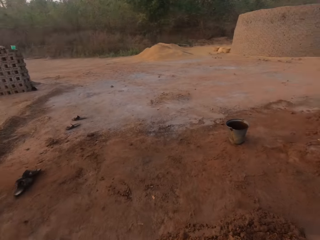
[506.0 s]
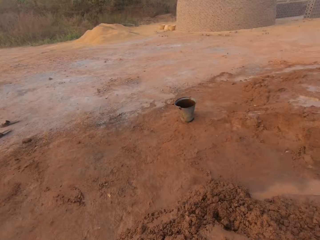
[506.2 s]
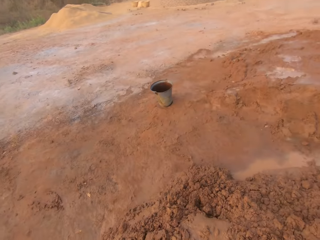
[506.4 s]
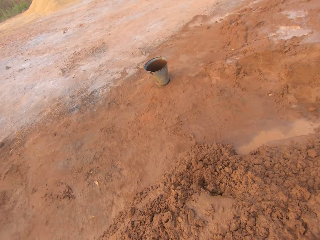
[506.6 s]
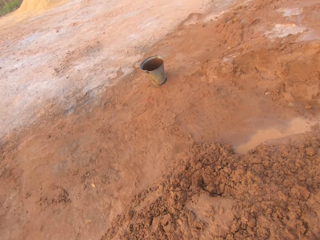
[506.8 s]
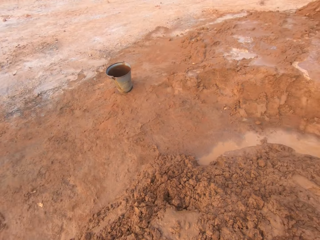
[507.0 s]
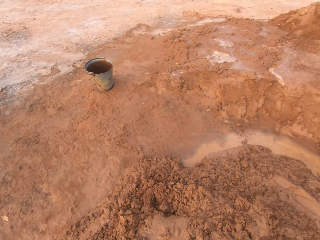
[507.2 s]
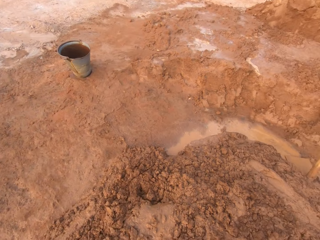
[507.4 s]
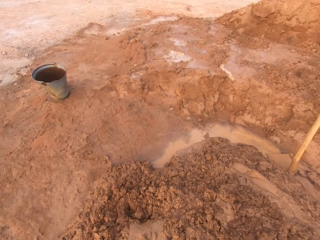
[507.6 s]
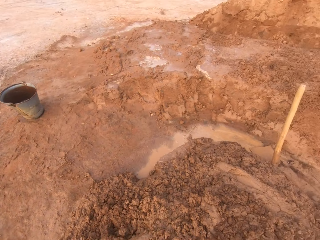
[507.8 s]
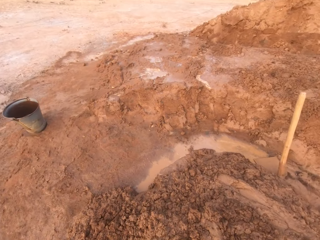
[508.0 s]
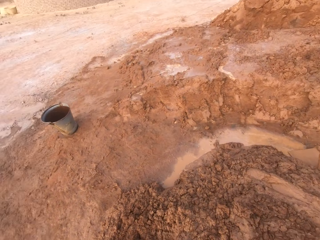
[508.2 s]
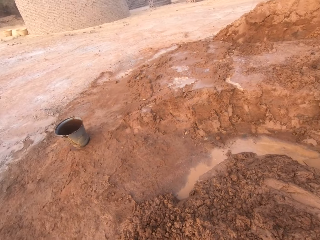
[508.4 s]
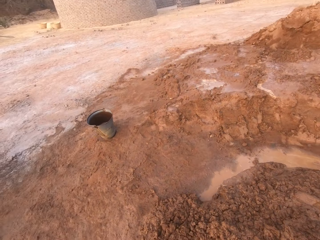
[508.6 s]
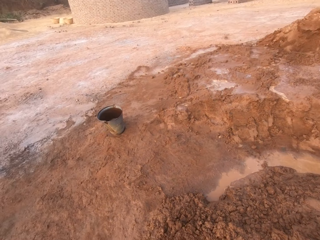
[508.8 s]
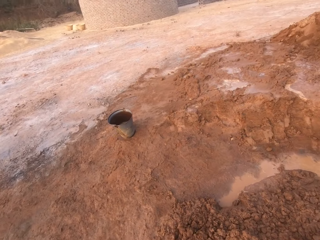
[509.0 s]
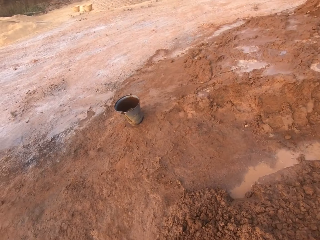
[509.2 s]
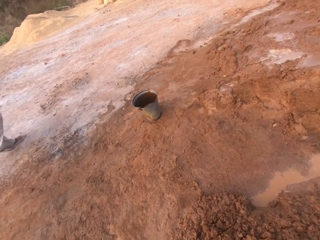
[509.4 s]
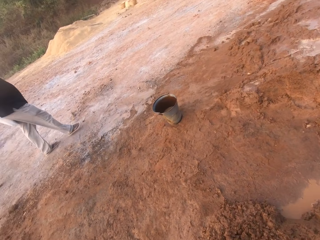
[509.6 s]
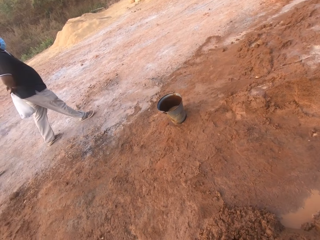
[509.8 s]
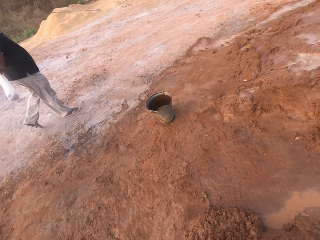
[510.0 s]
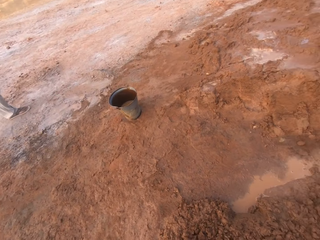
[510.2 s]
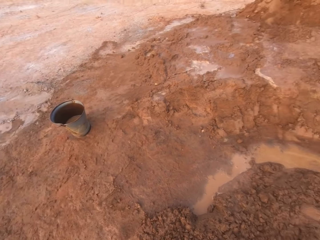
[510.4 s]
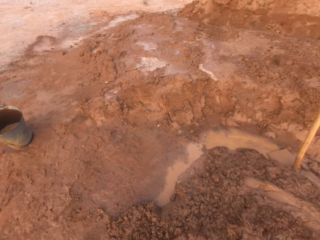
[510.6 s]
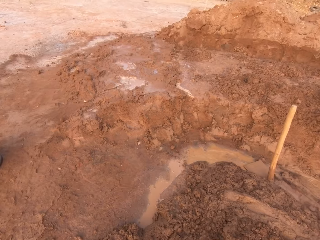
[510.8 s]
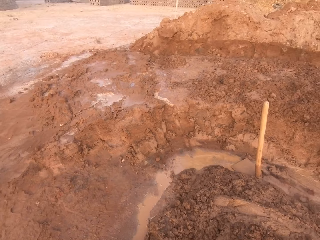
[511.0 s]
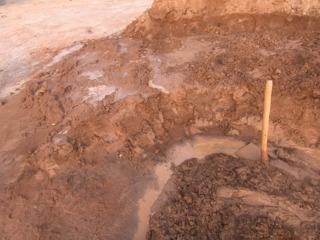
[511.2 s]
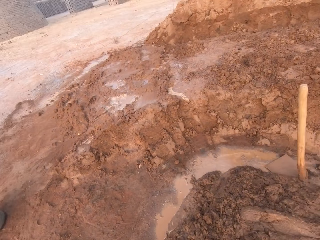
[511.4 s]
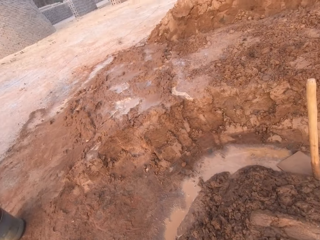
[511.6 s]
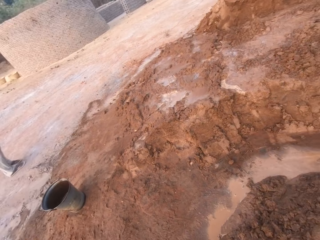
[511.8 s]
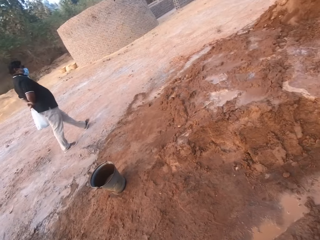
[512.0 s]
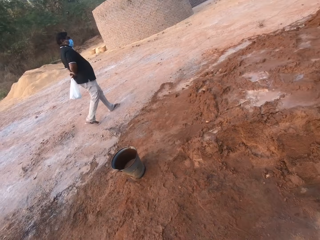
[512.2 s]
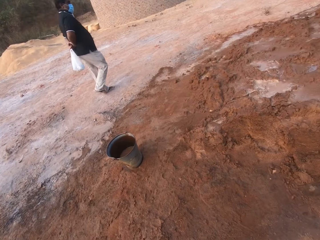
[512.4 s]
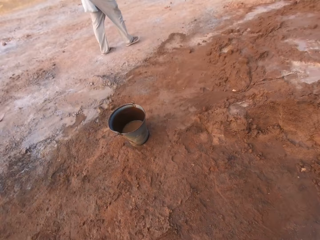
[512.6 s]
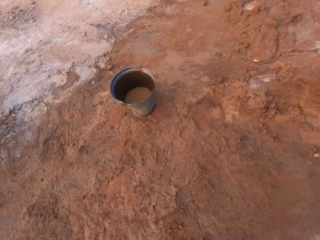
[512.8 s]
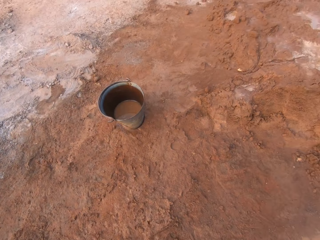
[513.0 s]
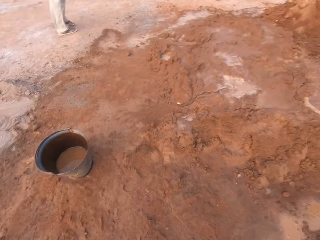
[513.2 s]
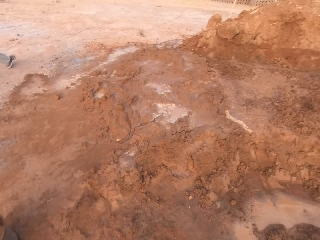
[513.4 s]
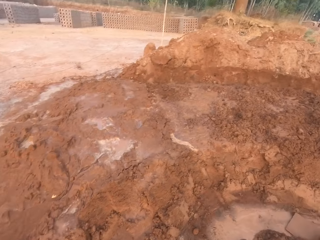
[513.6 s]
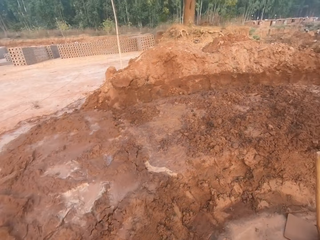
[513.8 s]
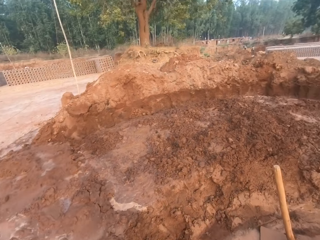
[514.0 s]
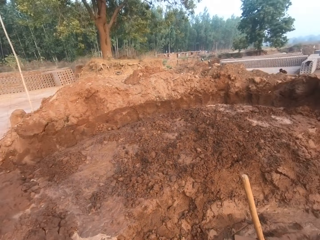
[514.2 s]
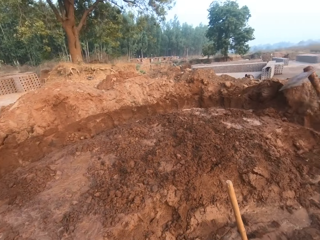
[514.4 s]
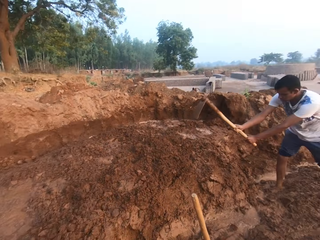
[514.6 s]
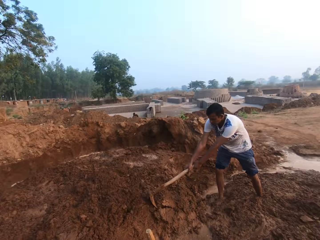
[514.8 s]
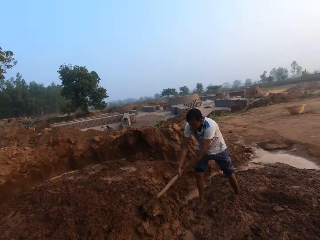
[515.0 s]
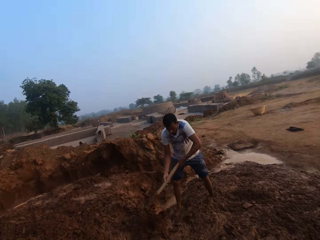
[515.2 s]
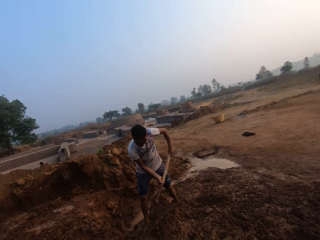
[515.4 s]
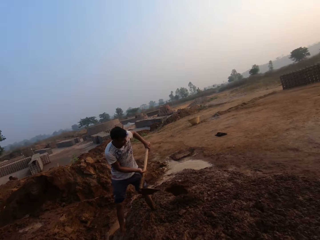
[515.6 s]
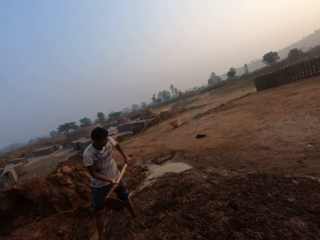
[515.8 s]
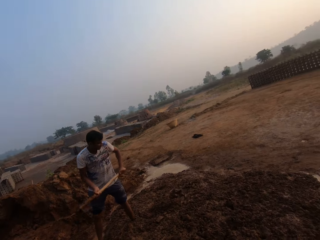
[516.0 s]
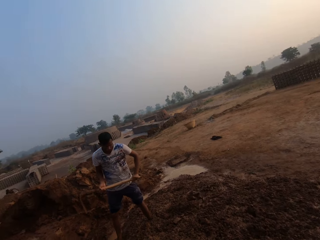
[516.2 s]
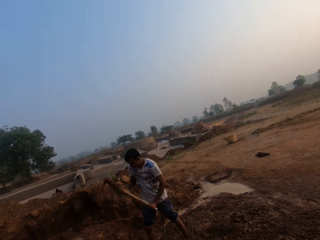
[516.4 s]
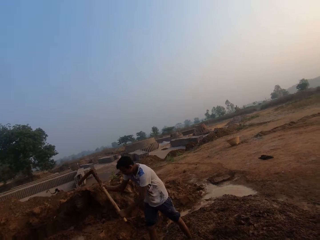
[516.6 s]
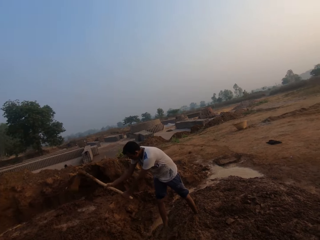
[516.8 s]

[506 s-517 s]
The man digs the ground with the hoe in both hands.

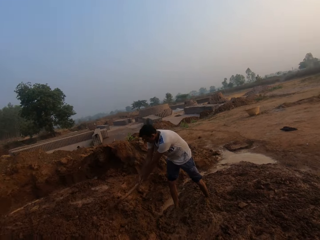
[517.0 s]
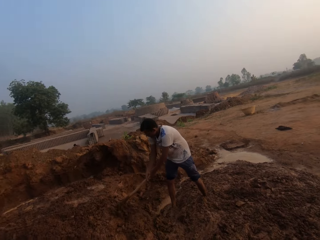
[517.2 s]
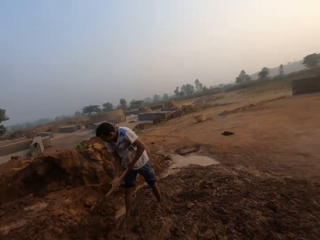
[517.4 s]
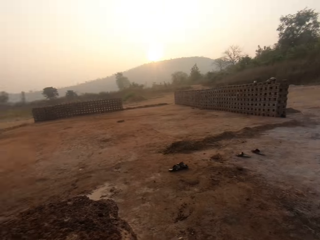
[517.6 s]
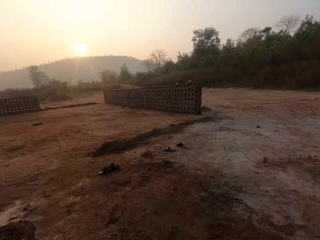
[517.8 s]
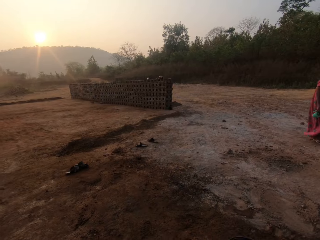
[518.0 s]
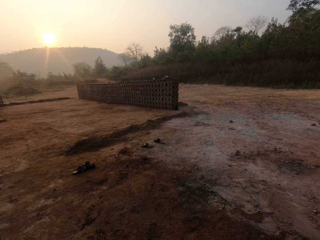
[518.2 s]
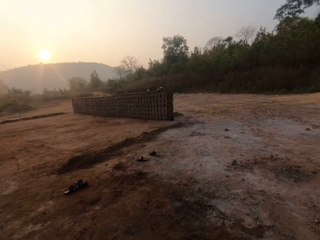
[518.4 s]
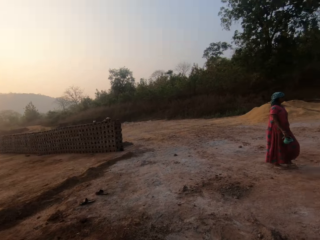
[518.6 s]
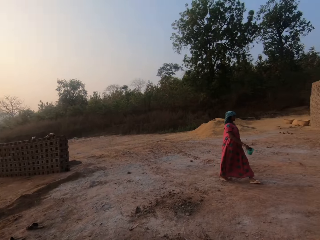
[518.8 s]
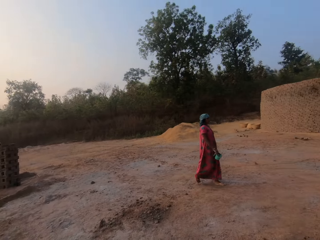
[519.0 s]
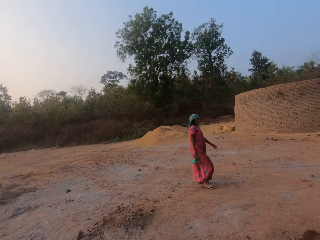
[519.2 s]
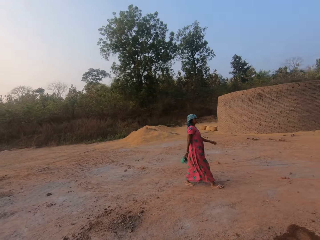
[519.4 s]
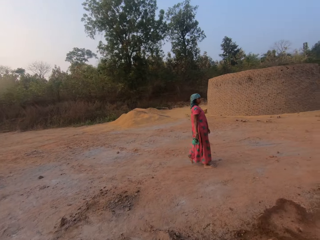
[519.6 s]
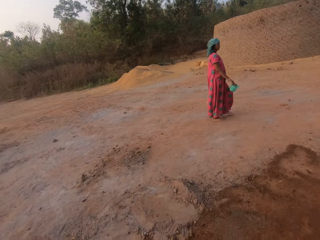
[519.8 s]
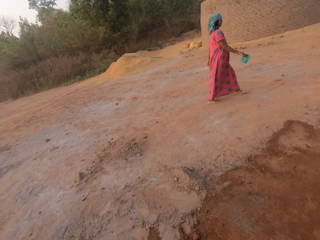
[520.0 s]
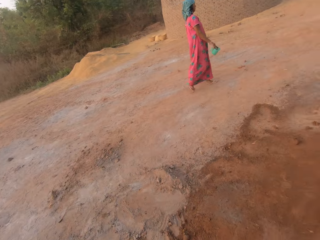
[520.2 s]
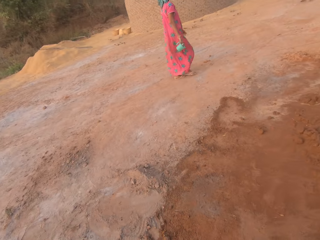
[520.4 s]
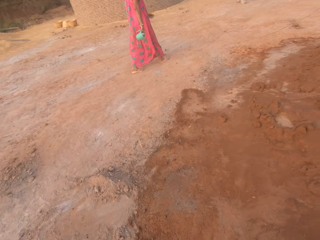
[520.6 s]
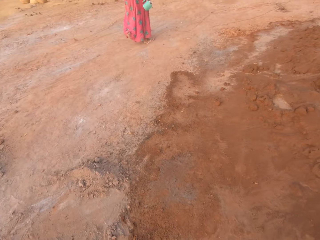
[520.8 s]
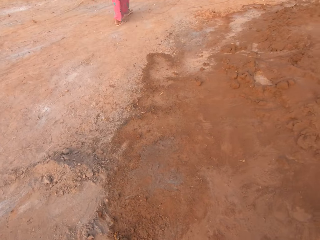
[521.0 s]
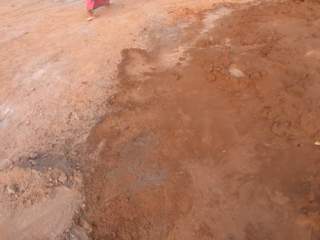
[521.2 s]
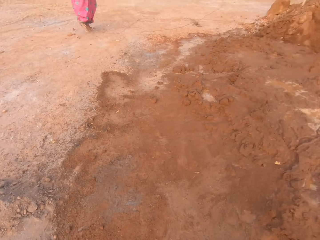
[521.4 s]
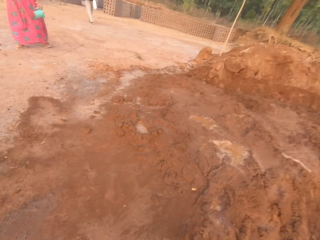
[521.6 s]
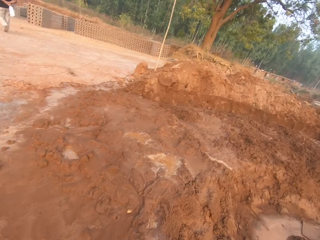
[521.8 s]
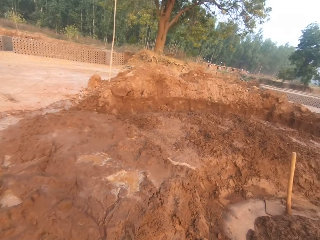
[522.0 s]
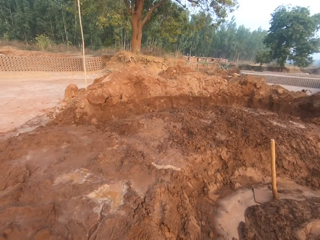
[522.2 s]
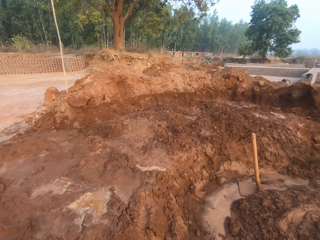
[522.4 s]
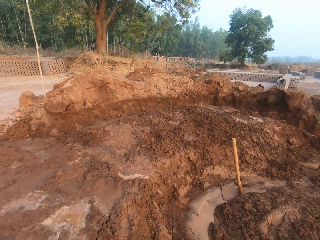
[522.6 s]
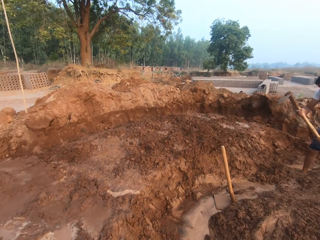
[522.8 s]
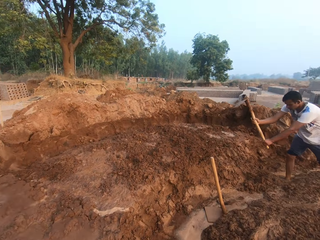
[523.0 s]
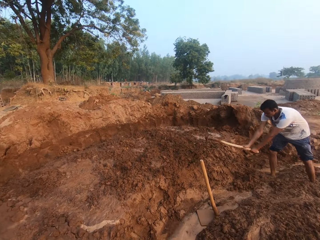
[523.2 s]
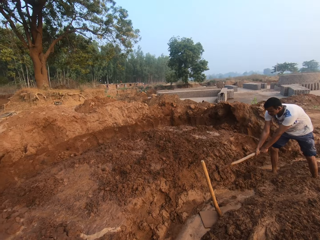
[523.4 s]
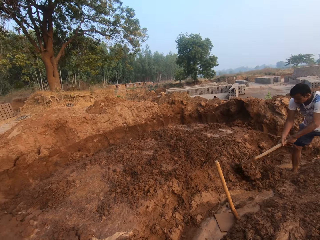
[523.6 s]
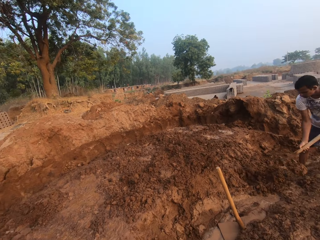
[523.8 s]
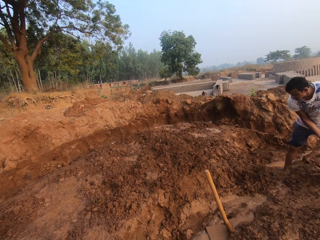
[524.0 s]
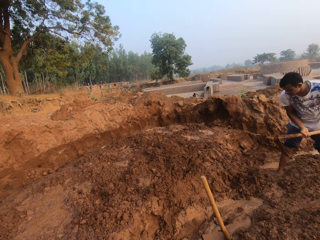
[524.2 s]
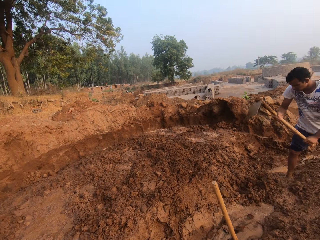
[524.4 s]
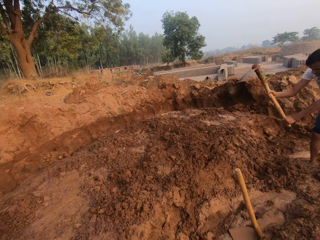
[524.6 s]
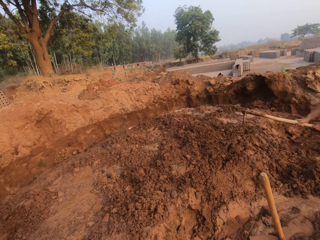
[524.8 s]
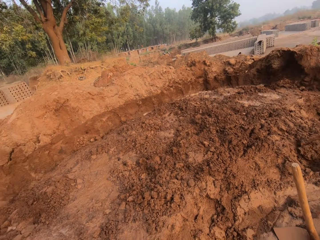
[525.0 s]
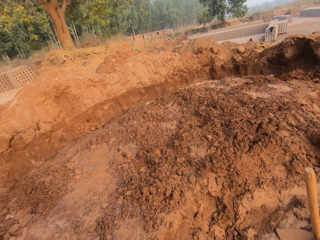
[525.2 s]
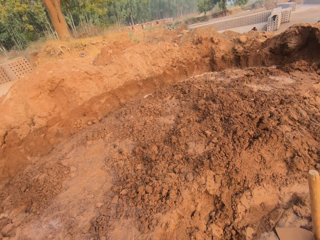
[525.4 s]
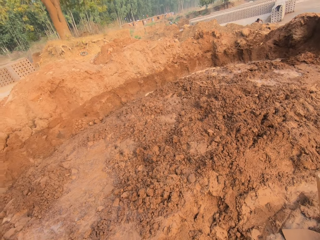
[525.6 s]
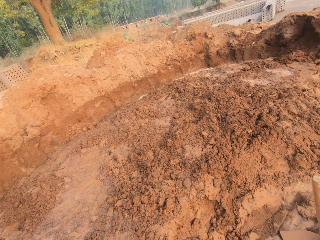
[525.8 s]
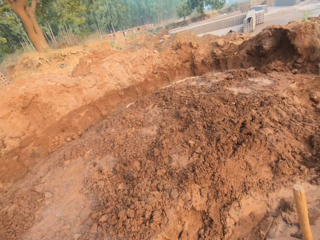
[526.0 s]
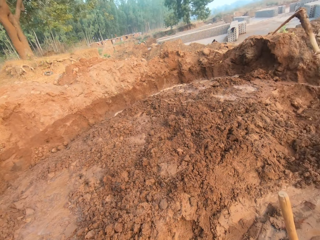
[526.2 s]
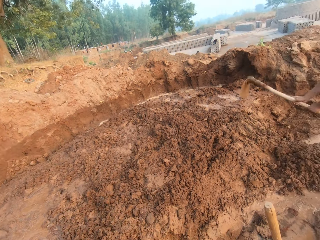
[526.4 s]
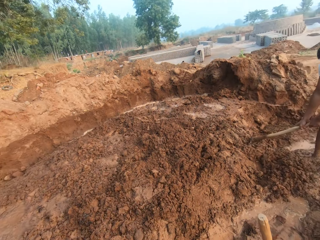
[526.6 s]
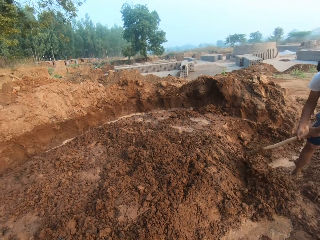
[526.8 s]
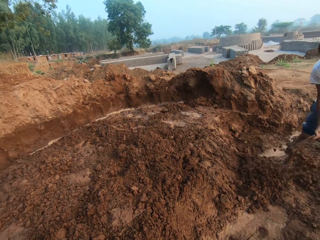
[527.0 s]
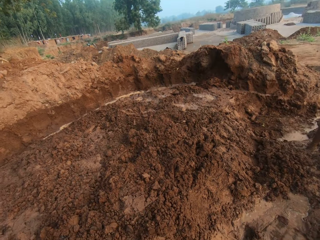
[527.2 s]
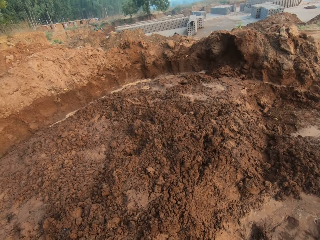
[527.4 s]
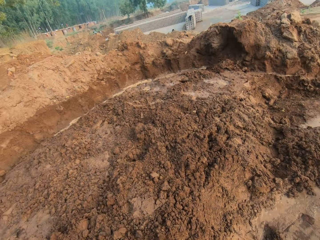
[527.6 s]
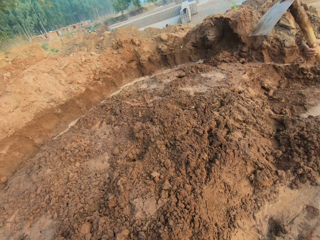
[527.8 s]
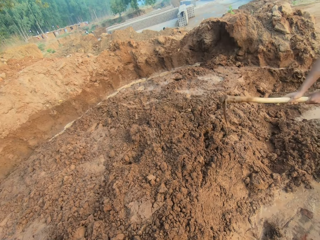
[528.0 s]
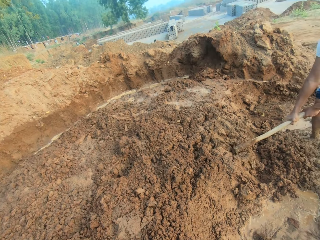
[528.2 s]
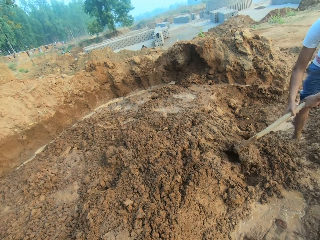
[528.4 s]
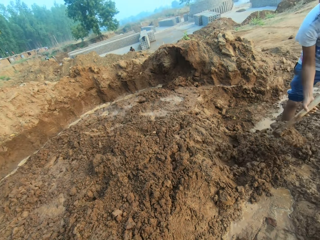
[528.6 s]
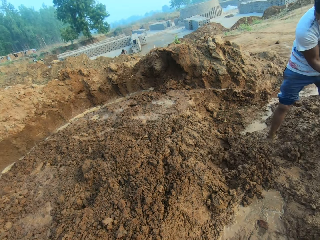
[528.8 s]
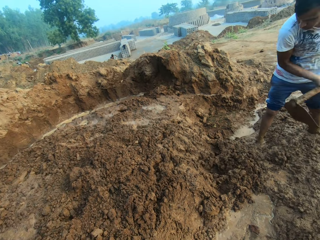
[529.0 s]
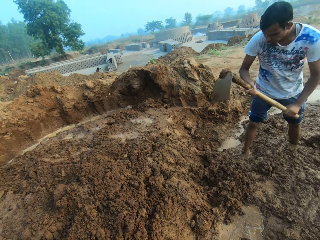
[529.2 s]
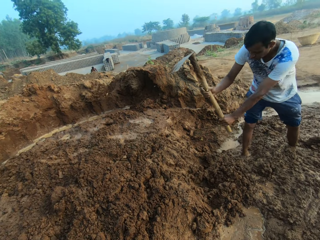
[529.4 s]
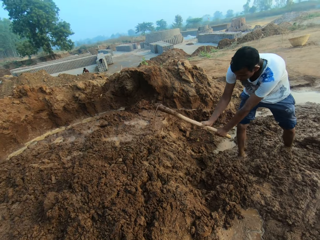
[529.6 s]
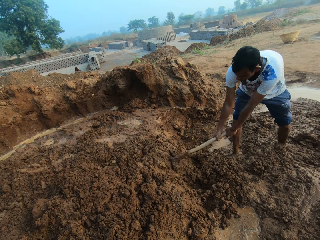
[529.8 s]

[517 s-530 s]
The woman holds a cup or jug with her right hand.
